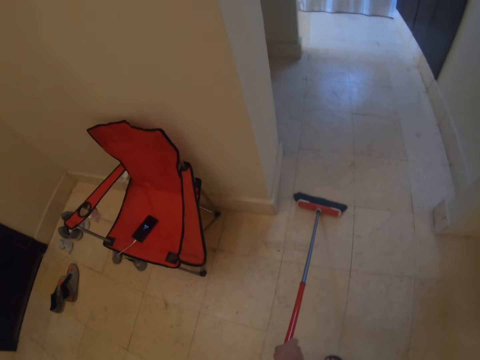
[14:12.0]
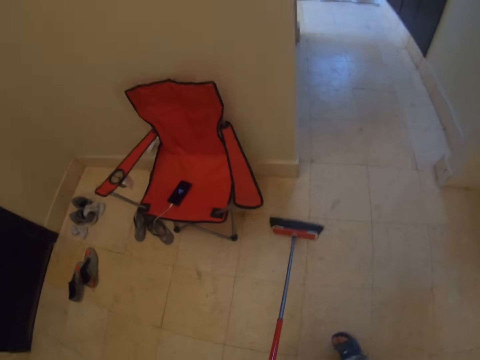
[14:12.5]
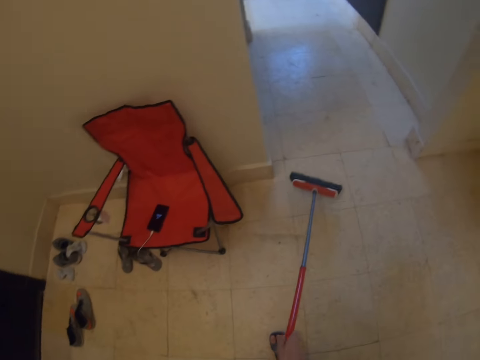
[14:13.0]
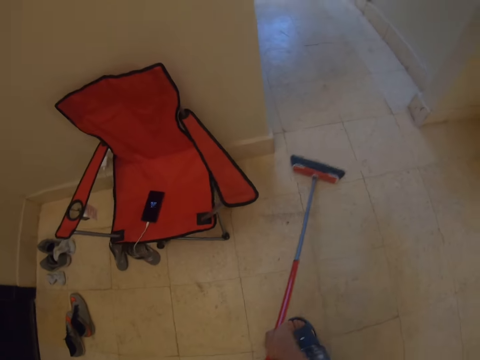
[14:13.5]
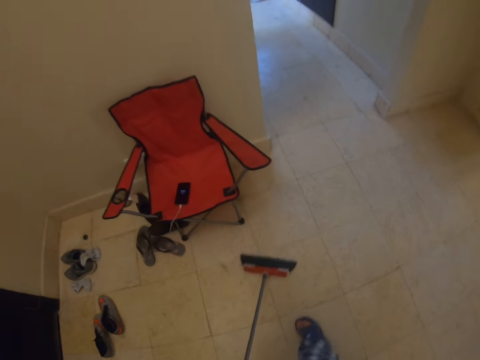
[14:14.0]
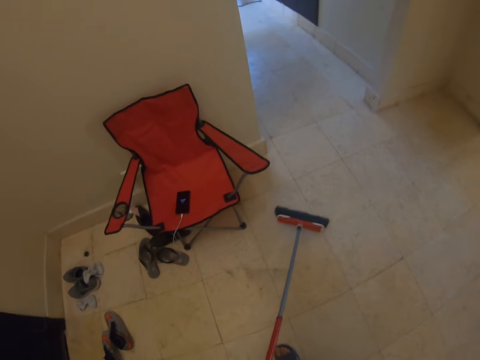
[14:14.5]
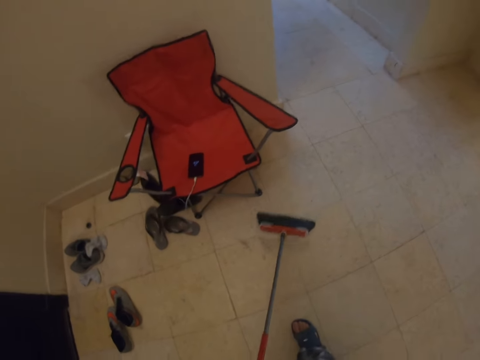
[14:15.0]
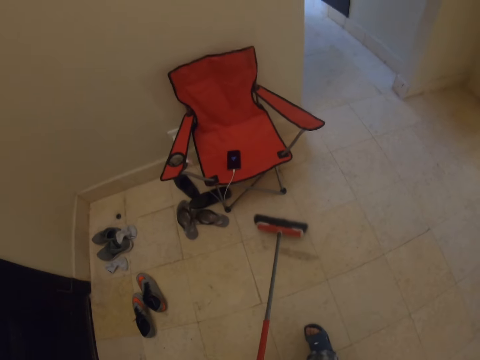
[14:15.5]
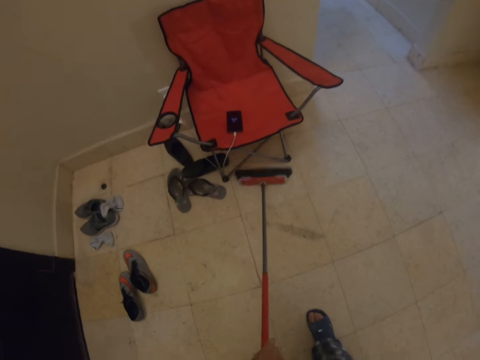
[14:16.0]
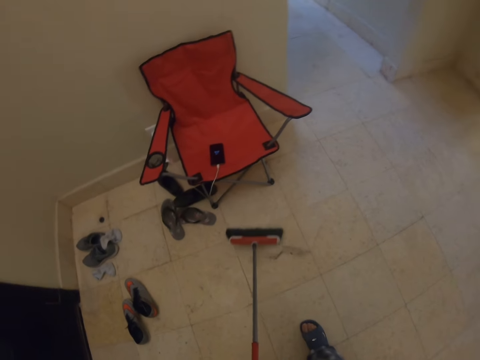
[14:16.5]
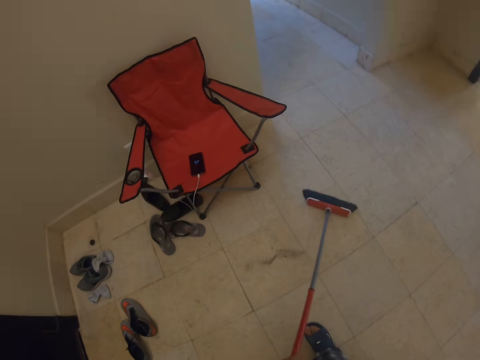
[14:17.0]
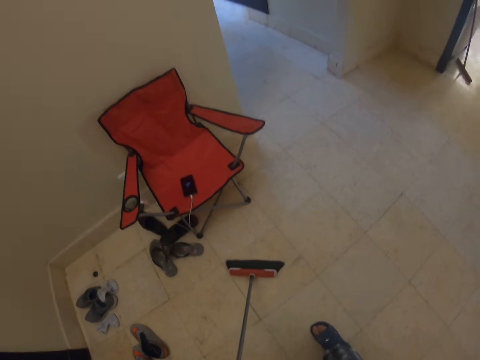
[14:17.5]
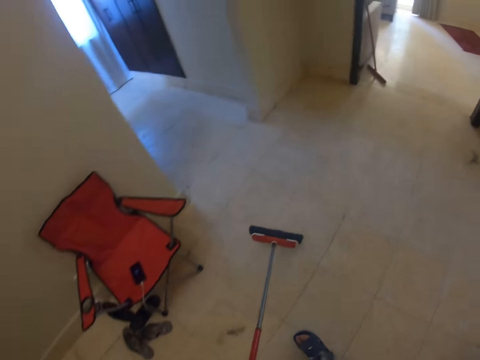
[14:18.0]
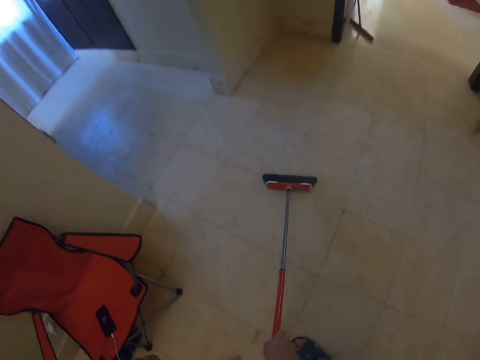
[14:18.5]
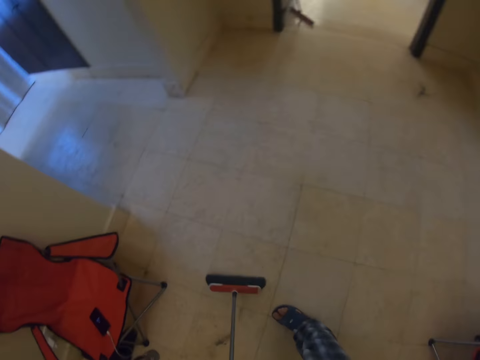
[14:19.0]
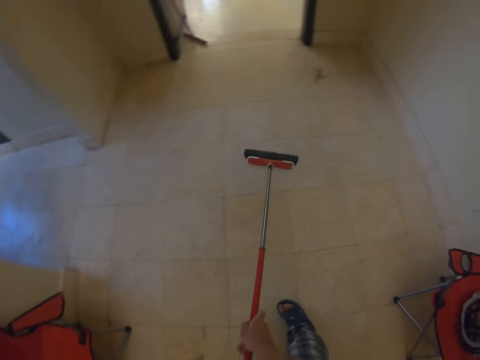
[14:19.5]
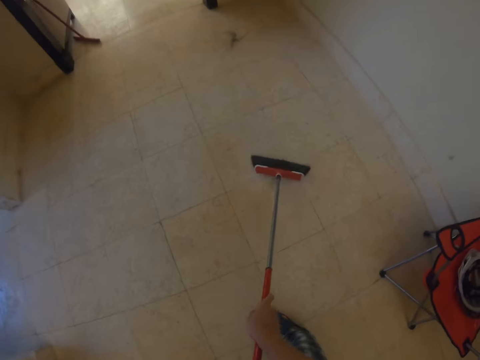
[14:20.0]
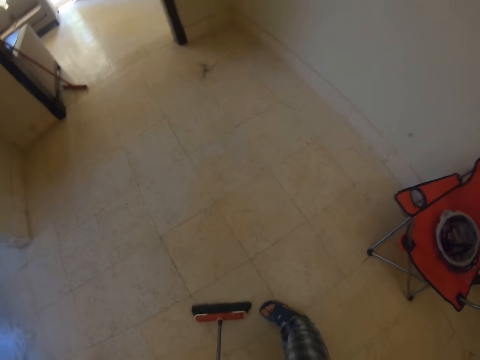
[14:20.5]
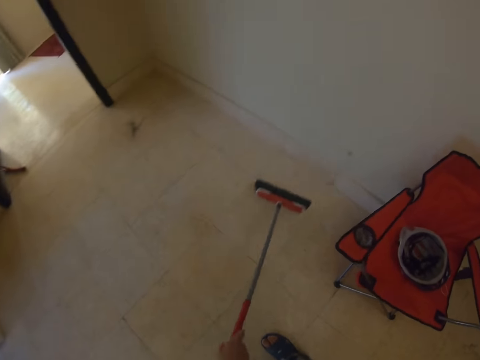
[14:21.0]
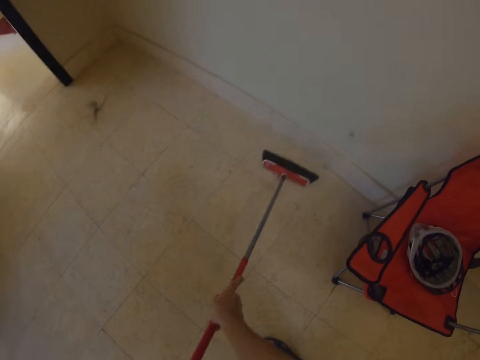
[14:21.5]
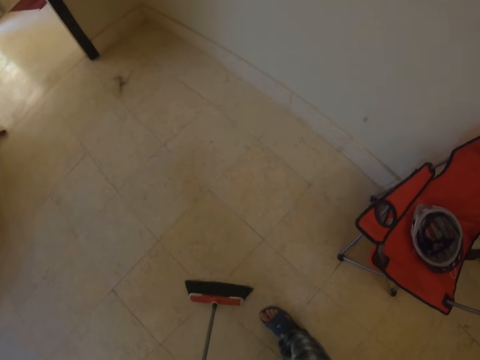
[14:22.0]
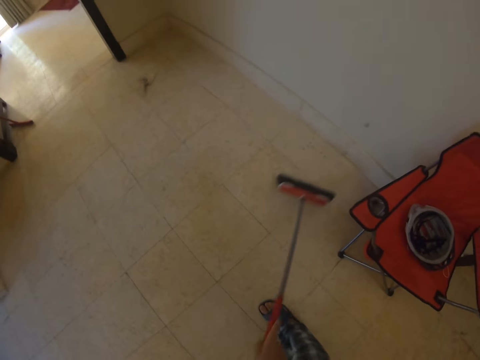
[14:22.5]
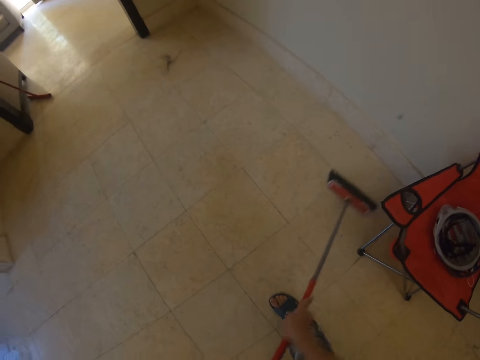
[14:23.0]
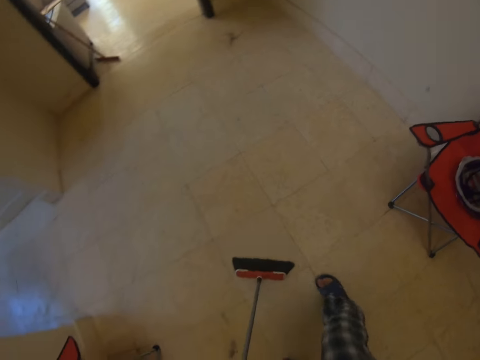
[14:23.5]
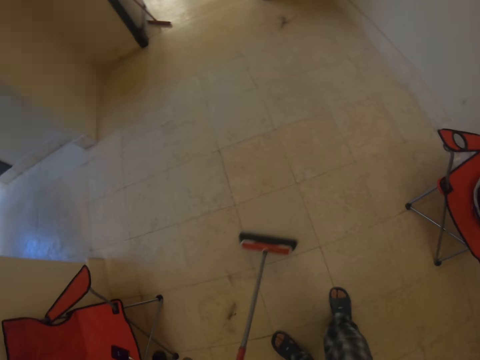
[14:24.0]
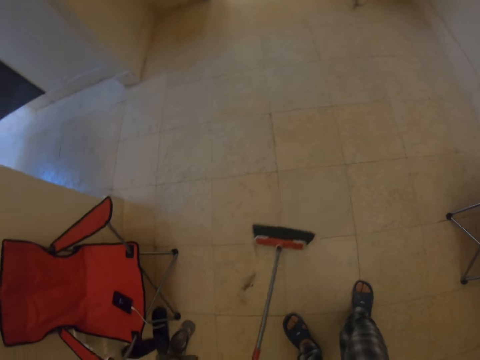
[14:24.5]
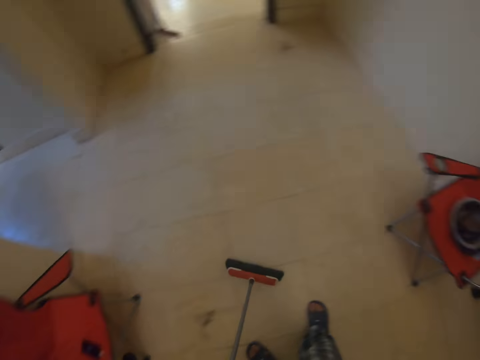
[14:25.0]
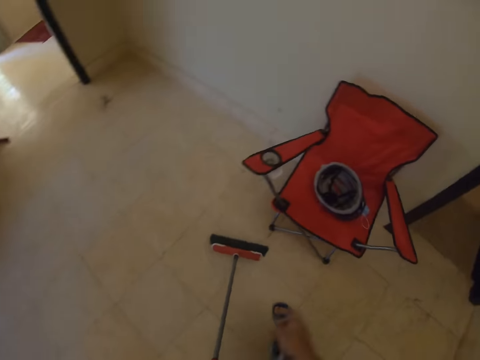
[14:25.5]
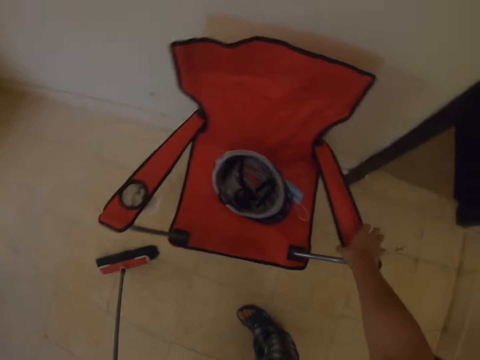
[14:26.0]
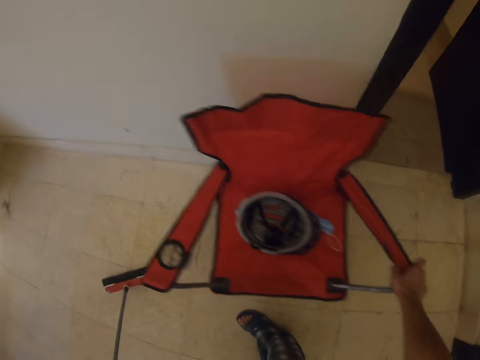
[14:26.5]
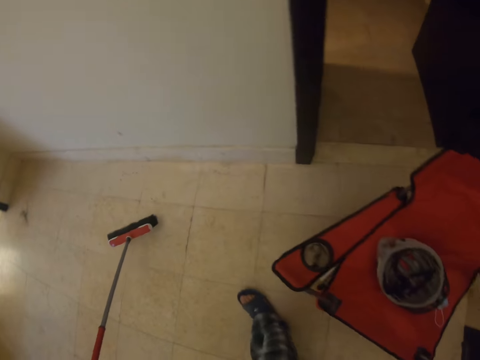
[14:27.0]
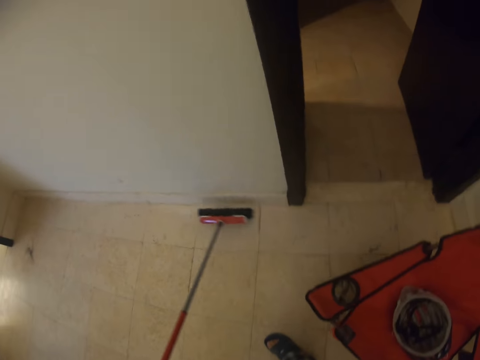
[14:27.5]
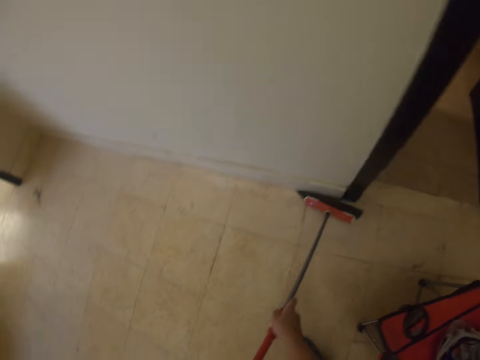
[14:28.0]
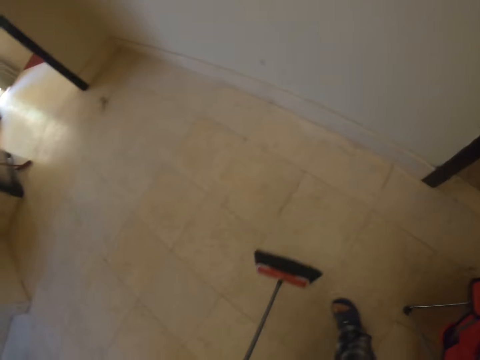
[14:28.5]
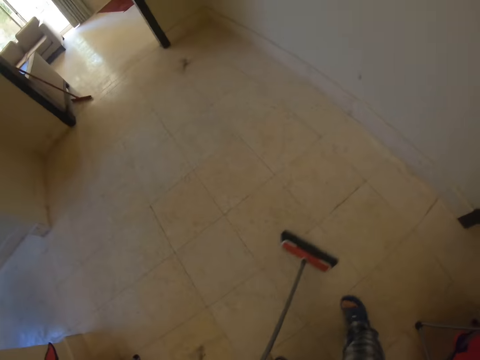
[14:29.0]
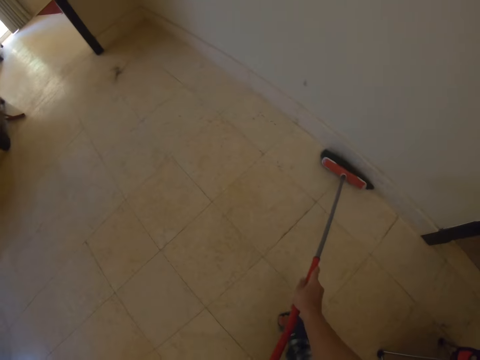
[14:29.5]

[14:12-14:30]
The camera wearer turns to the side. They clean the floor with a dust mop. They turn to the side. They clean the floor with the dust mop. They turn to the side. They hold a seat and push the seat to the side. They clean the floor with the dust mop.

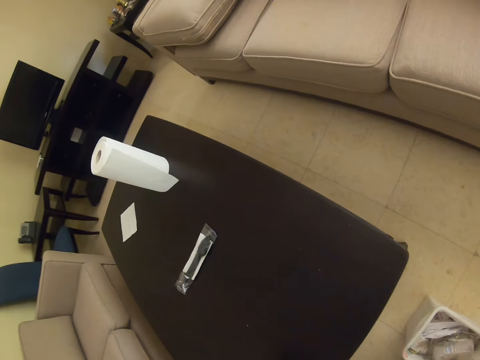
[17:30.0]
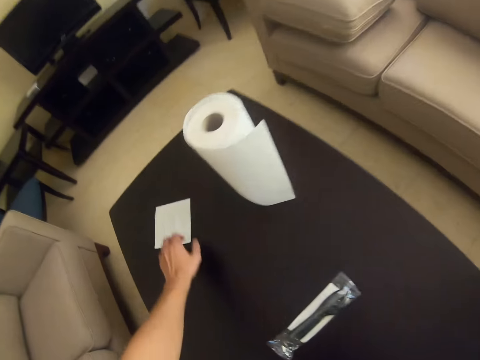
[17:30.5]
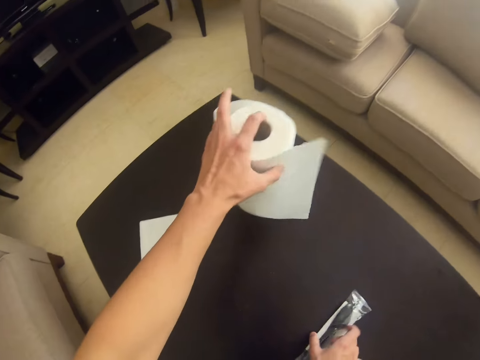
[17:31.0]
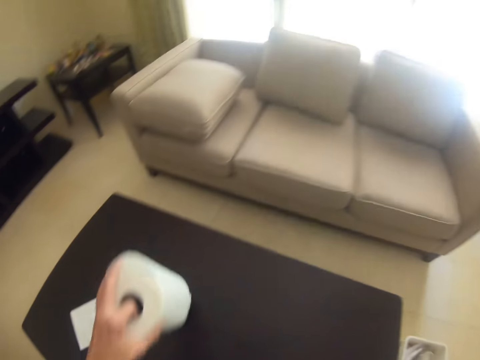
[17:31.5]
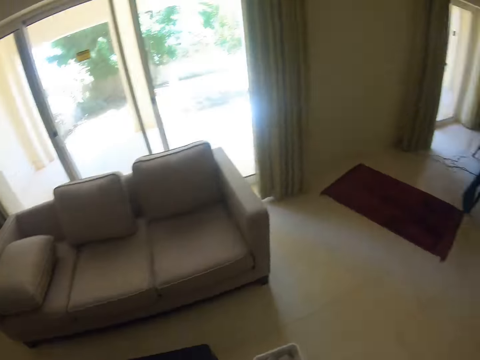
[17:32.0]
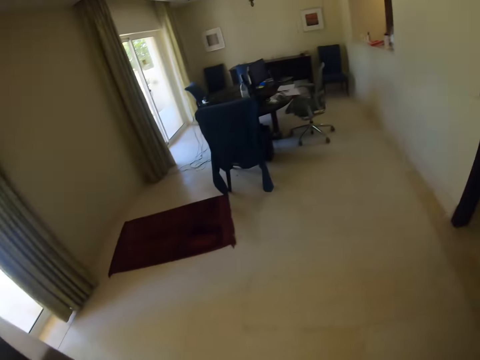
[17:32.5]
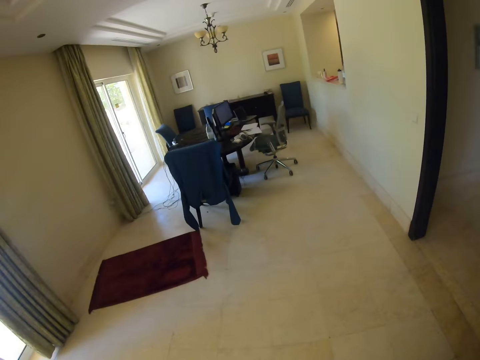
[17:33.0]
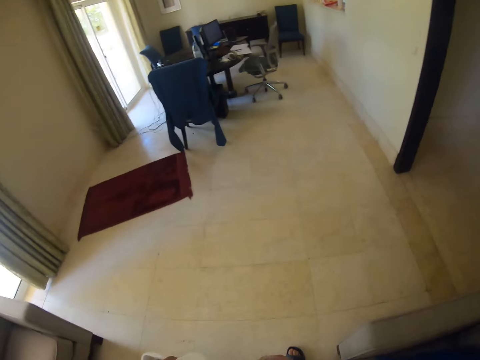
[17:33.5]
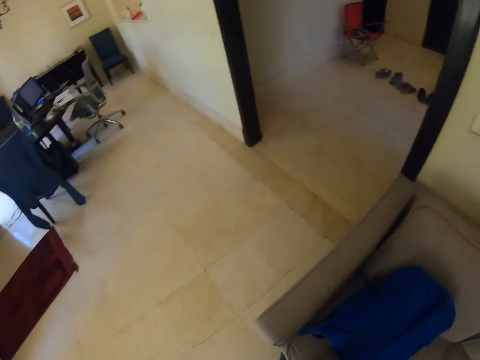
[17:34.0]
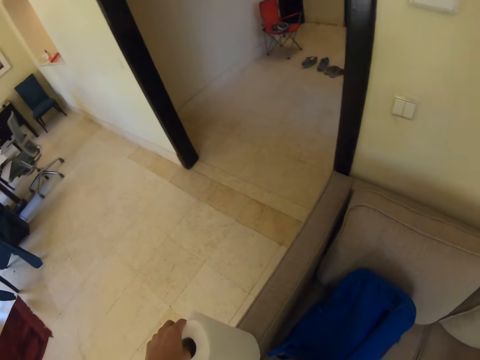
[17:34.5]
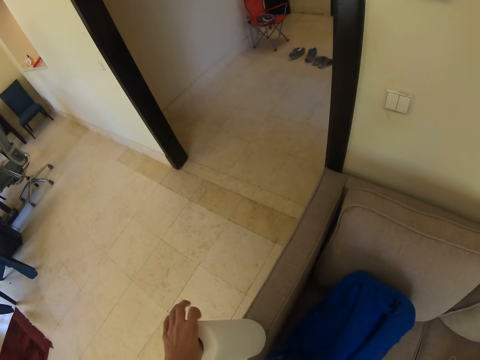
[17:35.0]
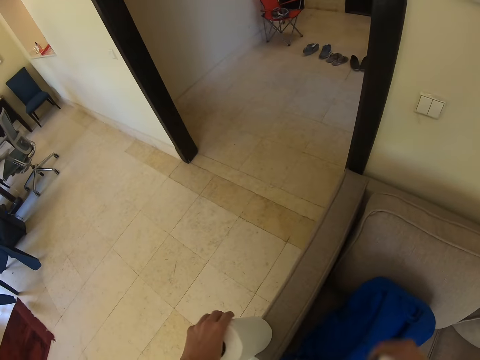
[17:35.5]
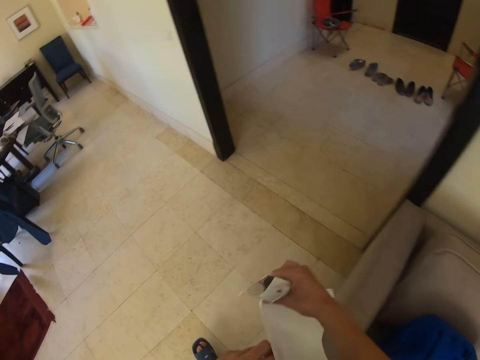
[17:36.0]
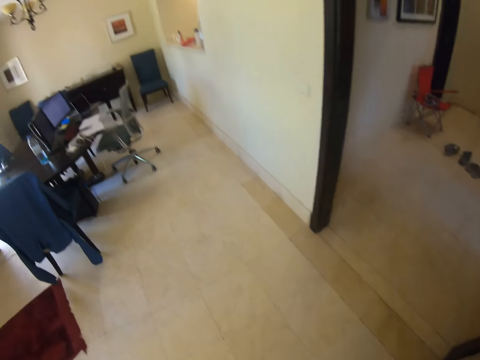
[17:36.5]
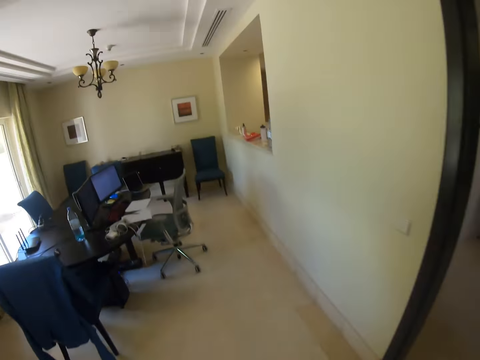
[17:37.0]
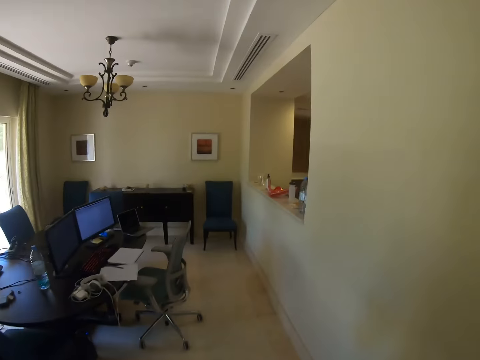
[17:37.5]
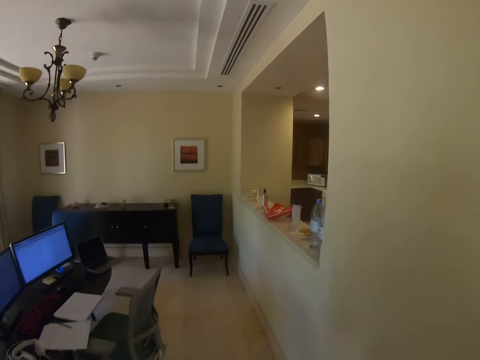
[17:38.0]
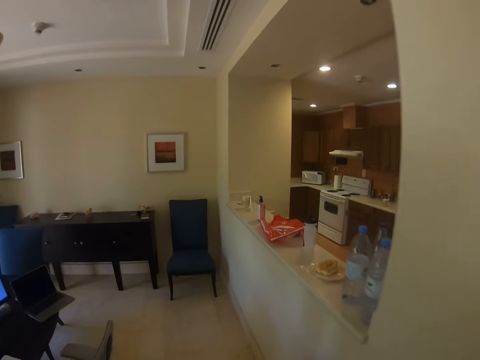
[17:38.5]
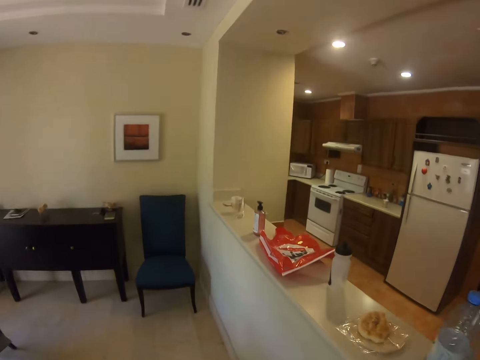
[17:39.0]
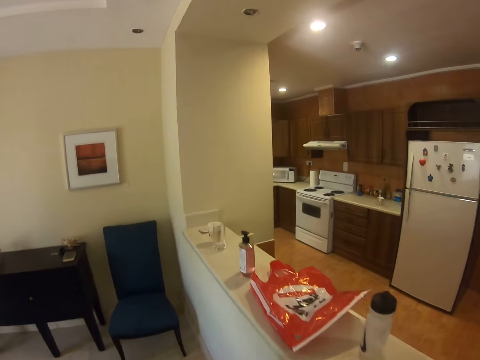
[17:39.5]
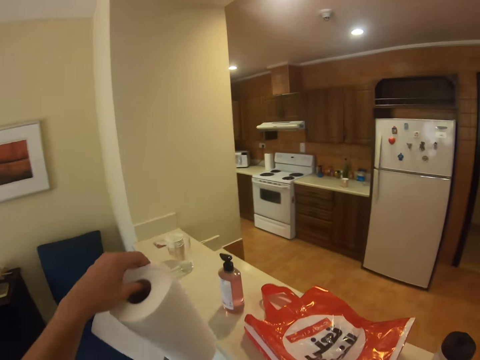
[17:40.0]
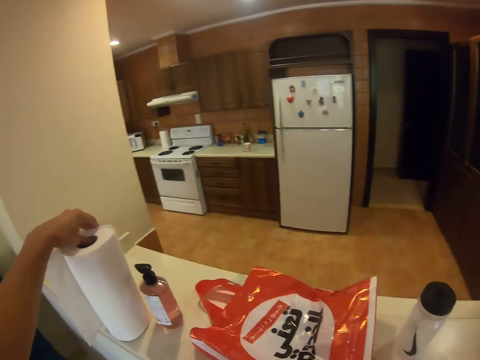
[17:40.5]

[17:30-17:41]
The camera wearer holds a kitchen tissue on the table. They pick up the kitchen tissue on the table. They turn around. They put the kitchen tissue on the arm of the couch. They turn to the side and walk around.
